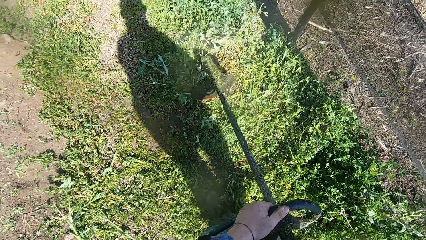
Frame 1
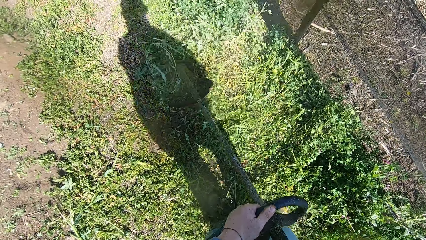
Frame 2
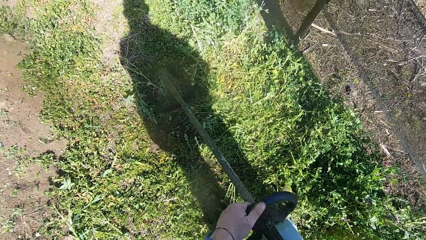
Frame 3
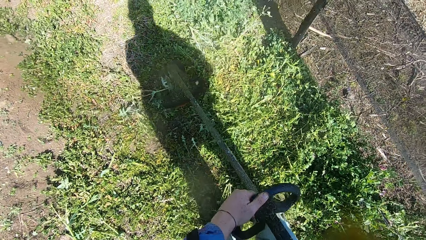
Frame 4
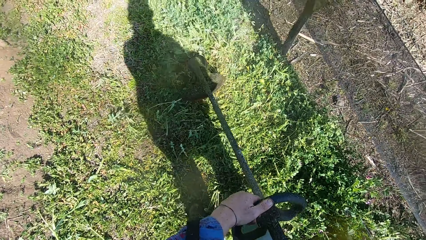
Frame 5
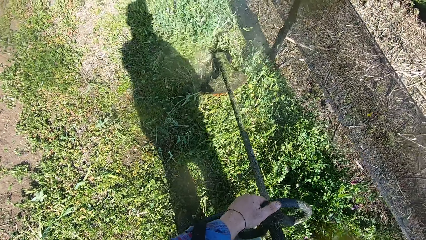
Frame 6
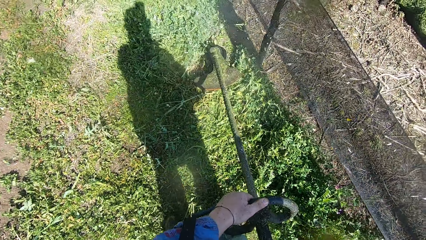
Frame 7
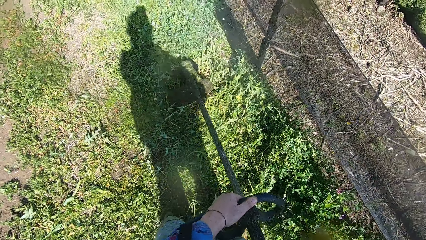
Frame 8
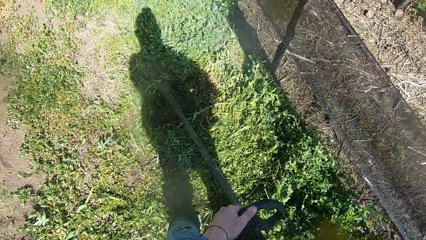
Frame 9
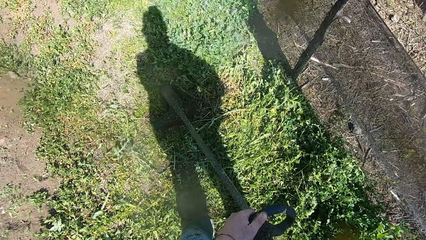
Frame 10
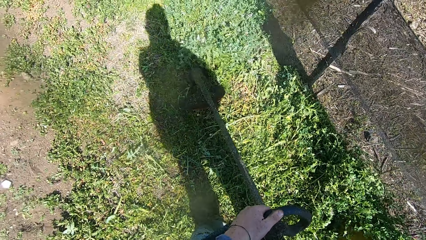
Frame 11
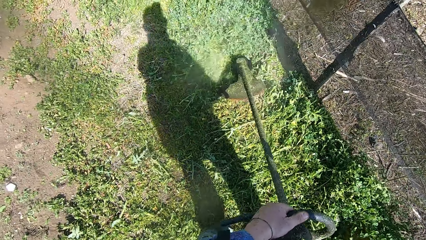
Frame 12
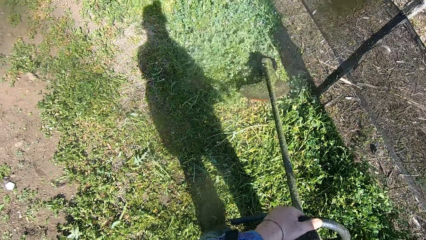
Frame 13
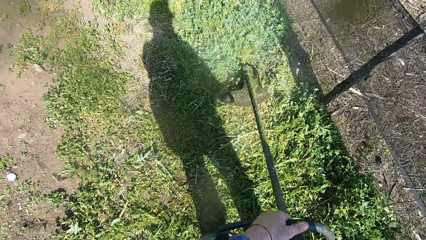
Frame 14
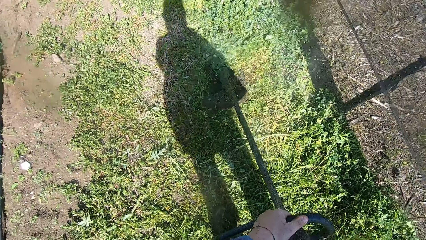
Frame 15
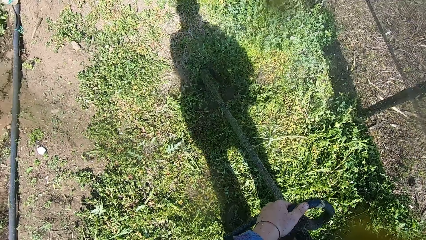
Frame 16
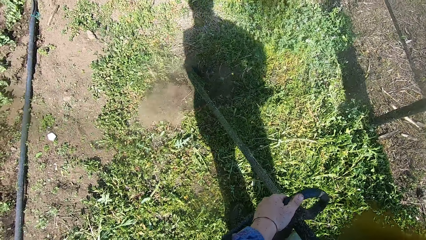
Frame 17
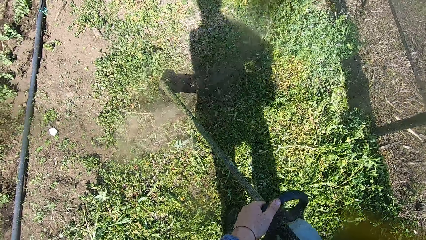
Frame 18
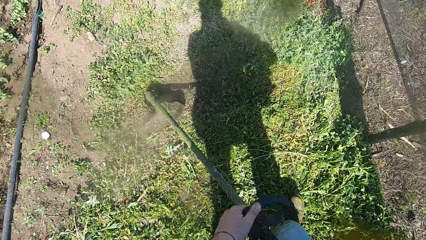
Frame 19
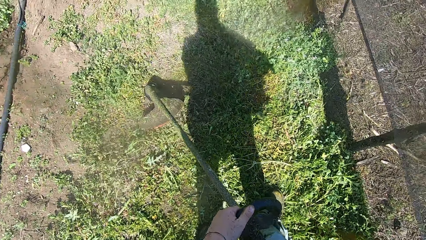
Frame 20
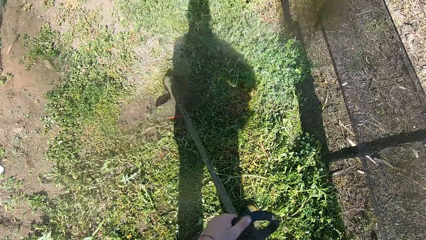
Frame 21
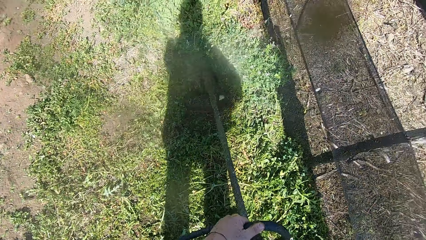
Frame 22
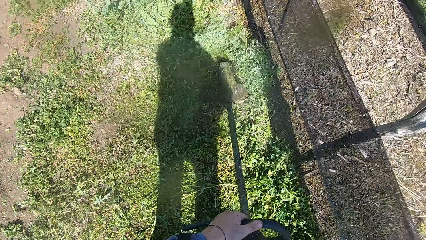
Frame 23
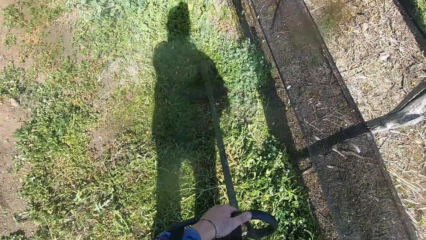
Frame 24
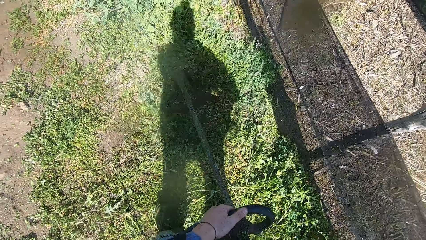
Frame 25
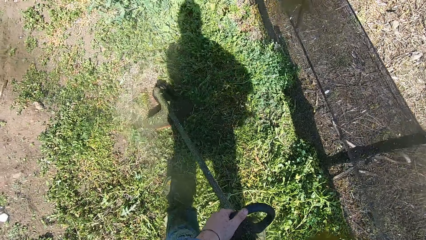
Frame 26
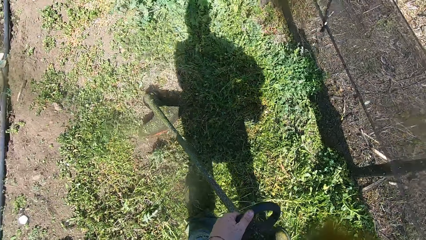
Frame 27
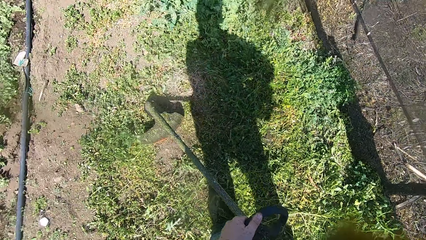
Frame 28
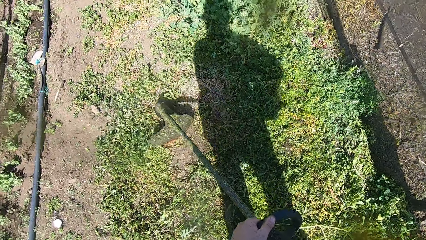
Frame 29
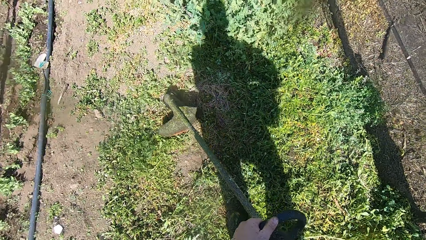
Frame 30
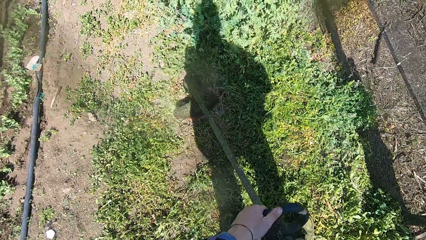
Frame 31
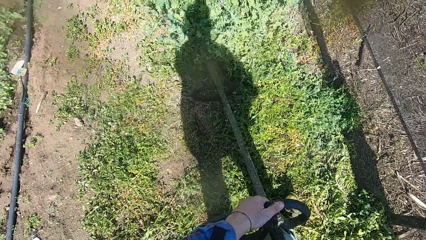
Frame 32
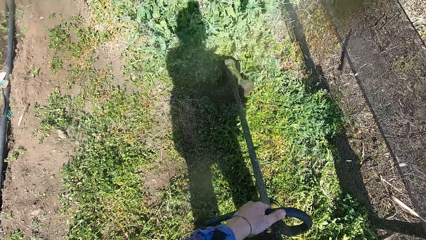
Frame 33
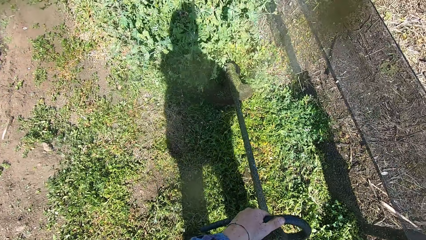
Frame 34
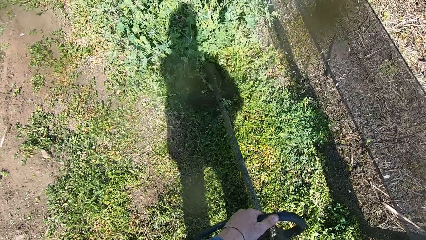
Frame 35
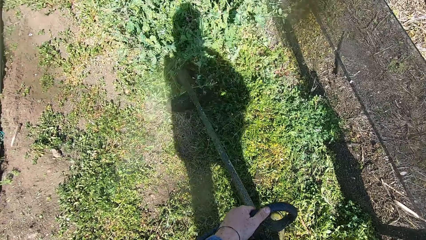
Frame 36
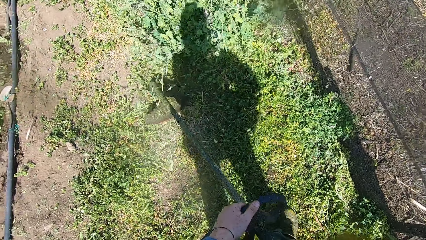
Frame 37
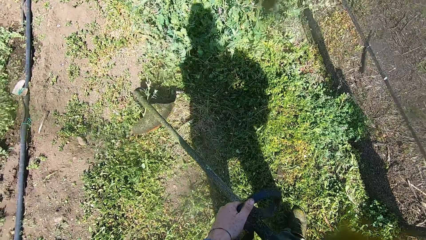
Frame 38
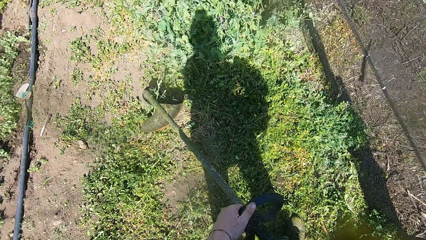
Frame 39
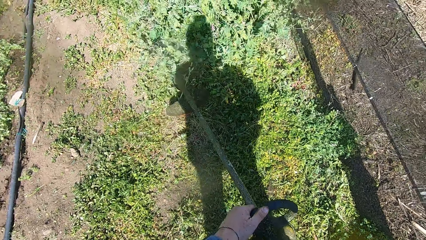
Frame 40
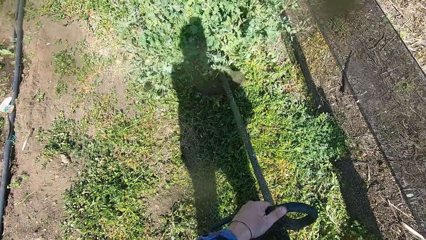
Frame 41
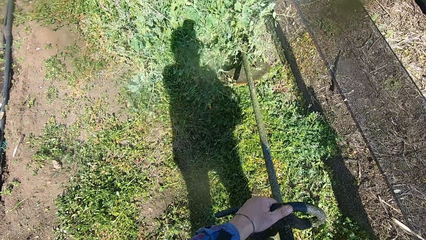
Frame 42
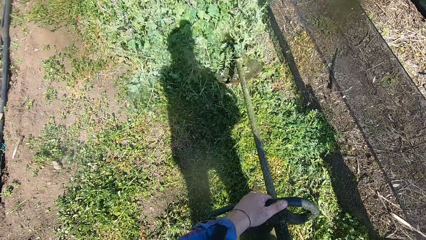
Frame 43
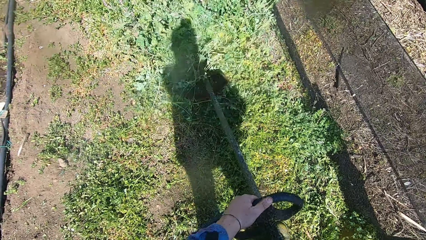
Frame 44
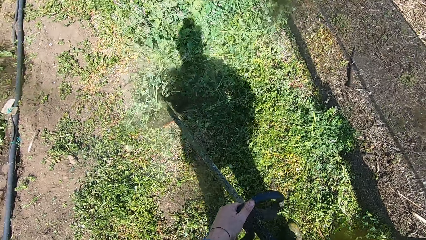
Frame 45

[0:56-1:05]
The camera wearer cuts the grasses with the string trimmer.

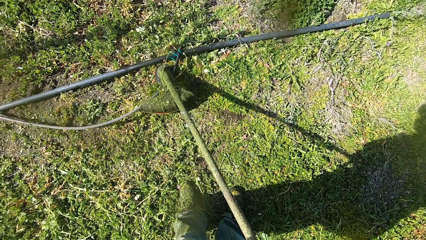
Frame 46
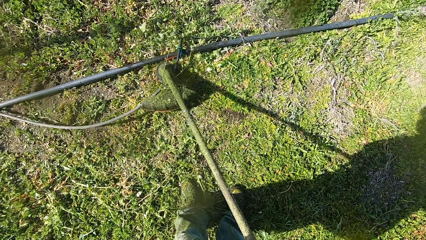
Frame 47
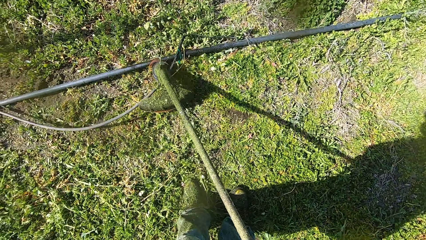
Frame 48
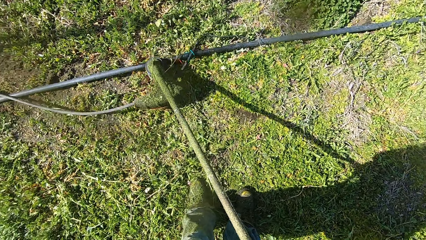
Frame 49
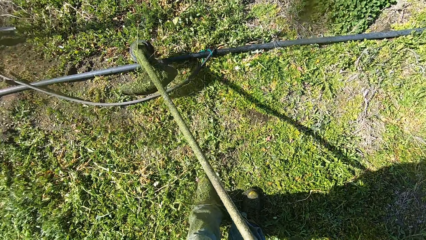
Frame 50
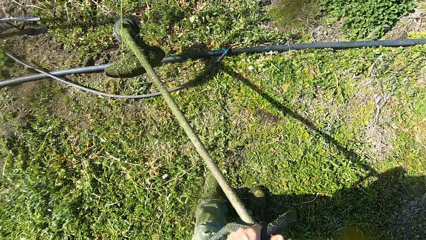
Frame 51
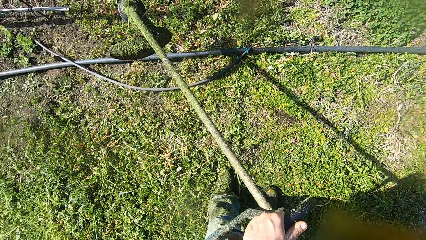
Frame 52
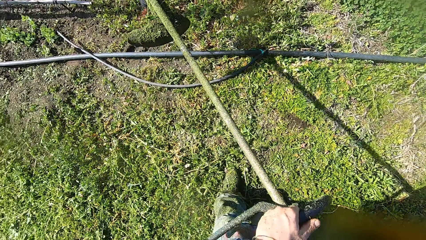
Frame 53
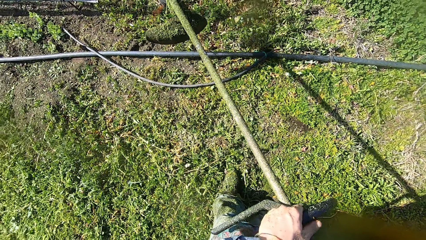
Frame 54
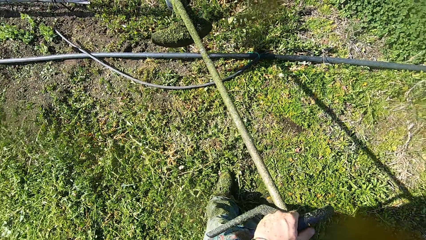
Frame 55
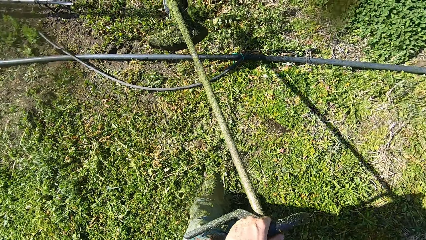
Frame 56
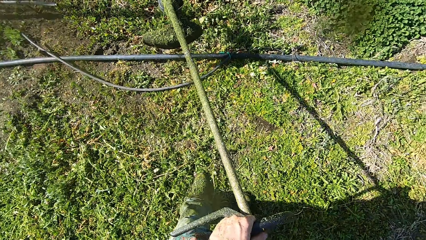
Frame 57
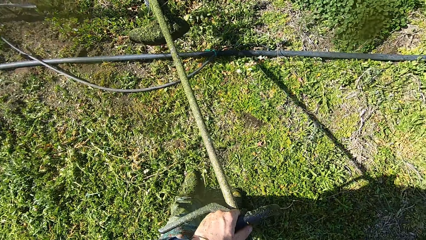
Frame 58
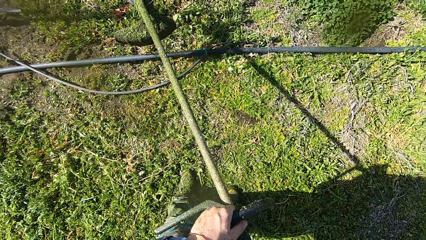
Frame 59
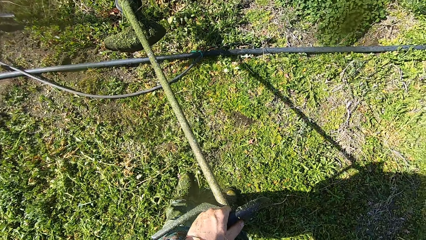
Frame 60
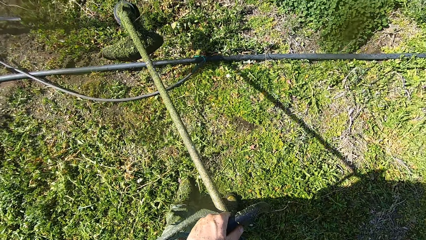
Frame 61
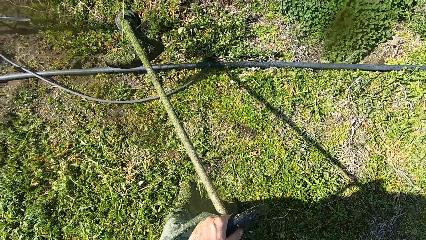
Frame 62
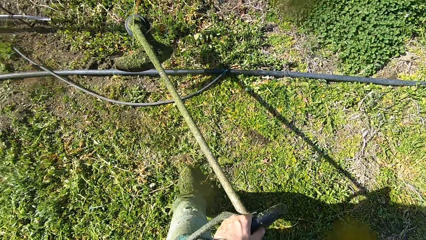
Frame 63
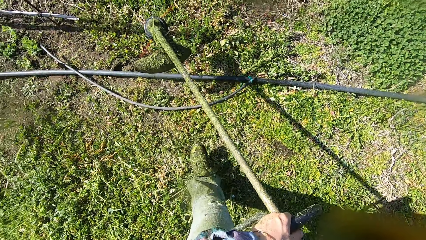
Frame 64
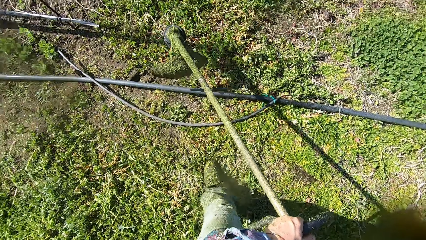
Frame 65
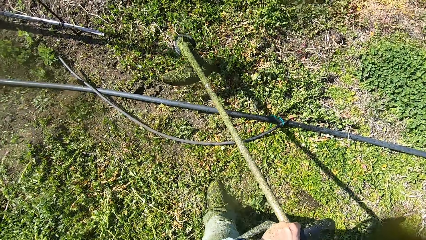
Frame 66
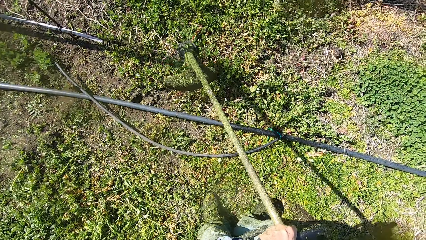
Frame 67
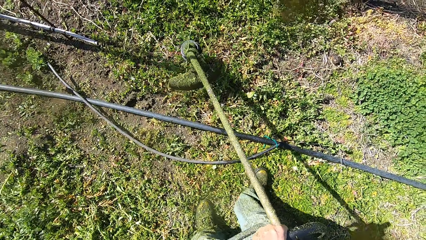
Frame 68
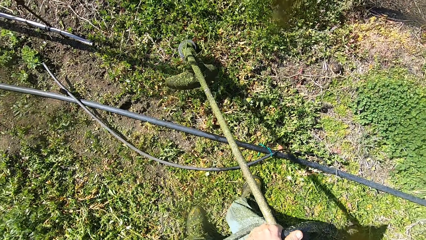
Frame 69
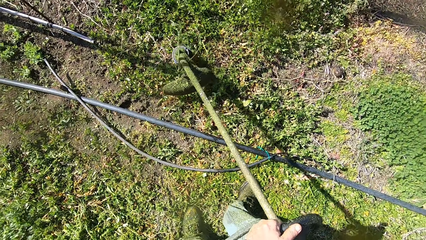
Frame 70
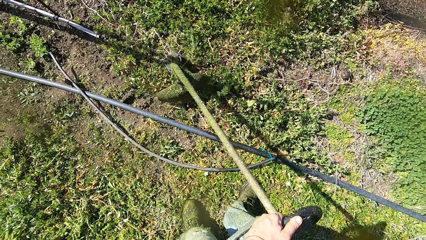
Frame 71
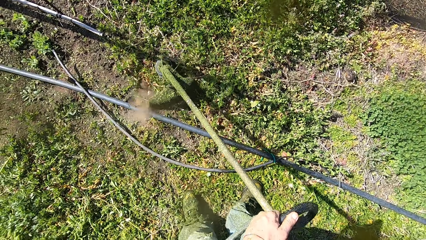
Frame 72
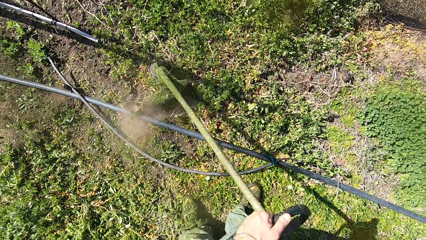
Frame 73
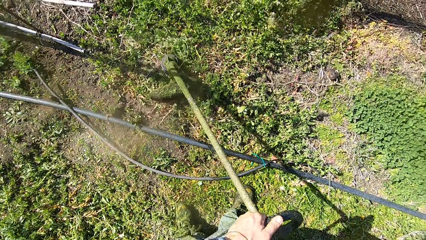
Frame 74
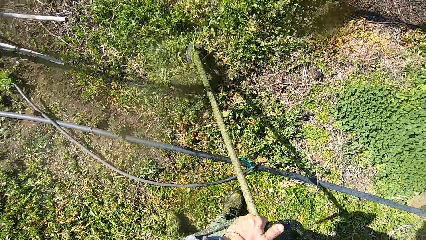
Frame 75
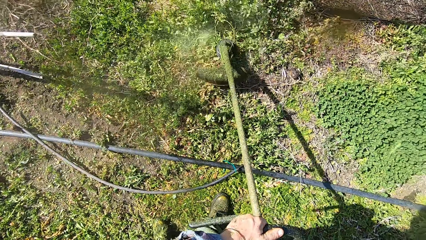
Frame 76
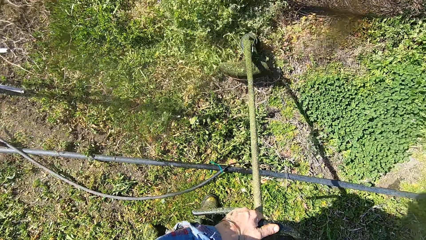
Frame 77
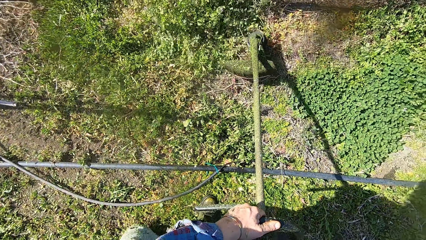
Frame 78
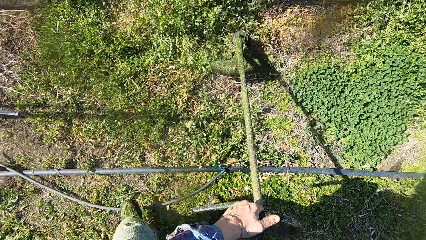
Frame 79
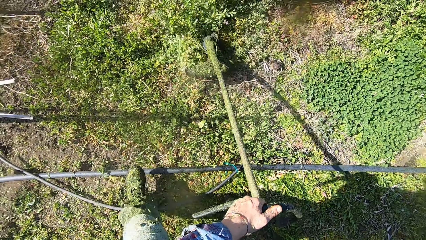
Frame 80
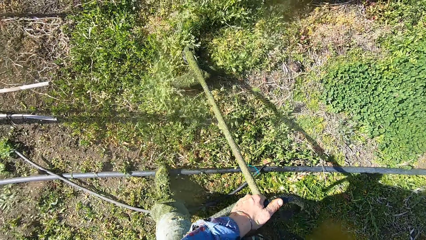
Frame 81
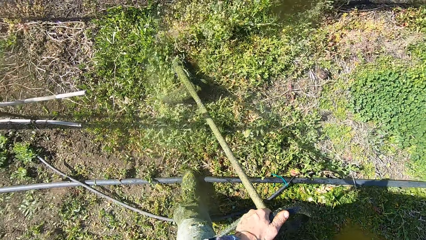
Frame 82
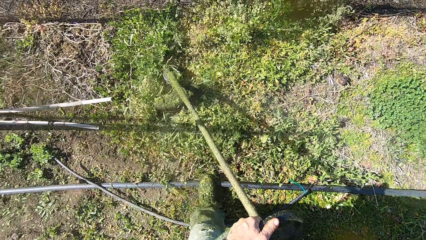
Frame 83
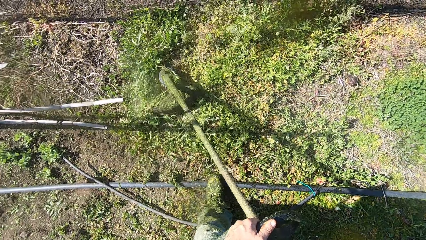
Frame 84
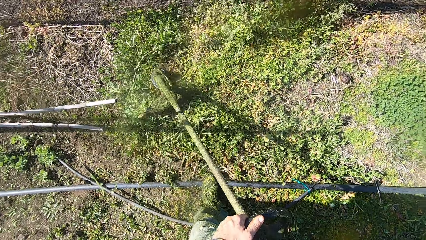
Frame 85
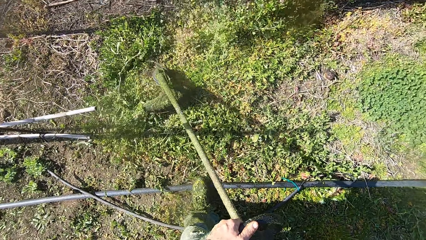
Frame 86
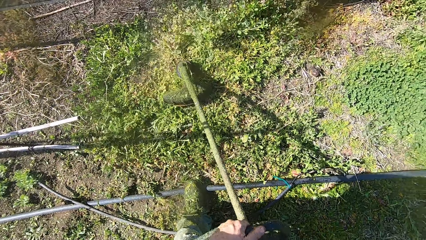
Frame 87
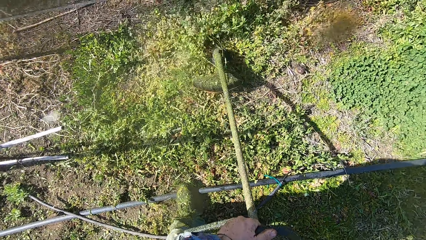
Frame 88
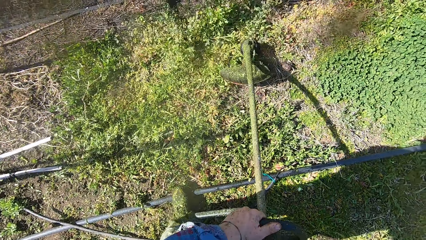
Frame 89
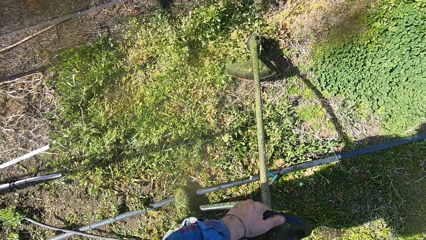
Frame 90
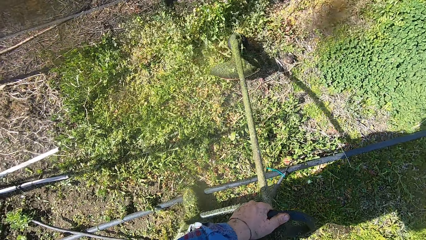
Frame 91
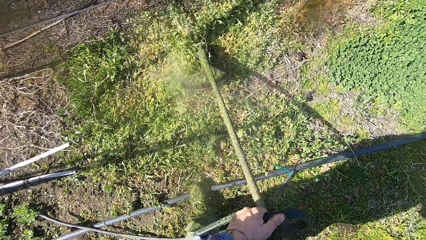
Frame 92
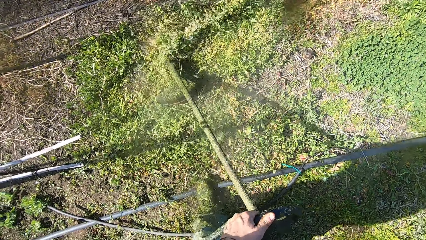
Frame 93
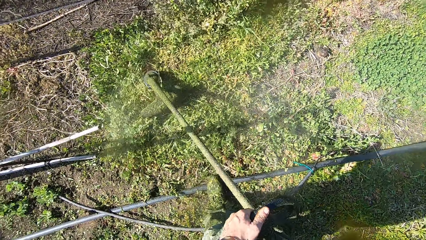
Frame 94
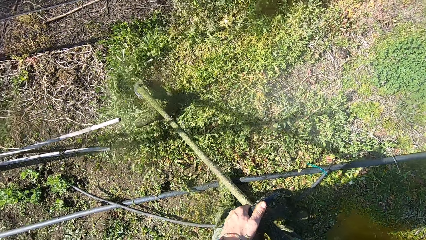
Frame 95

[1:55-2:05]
The camera wearer stares at the farm. They walk at the farm. They continue cutting the grasses with the string trimmer.
